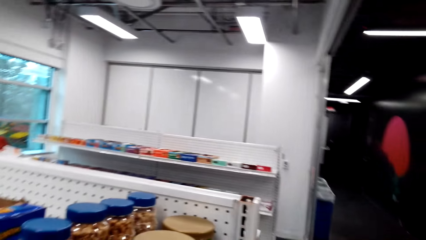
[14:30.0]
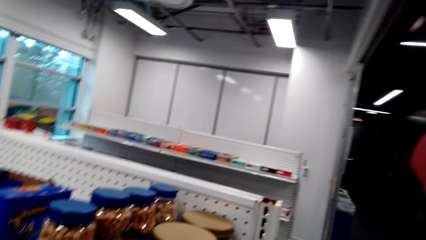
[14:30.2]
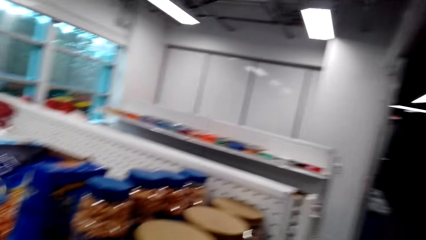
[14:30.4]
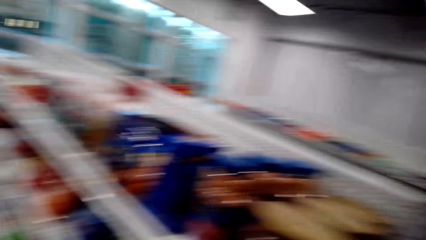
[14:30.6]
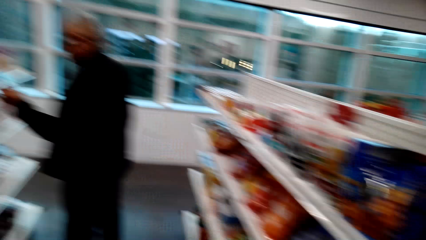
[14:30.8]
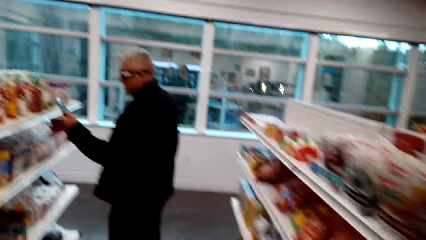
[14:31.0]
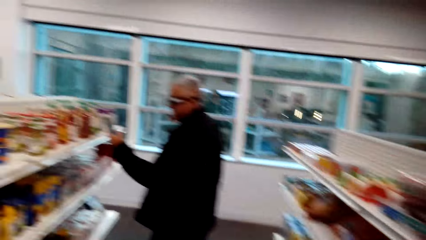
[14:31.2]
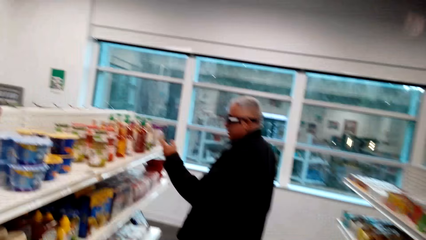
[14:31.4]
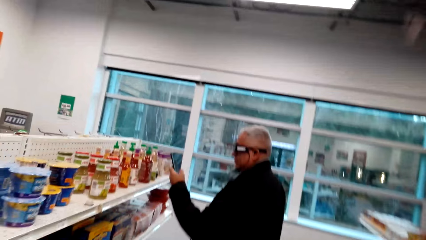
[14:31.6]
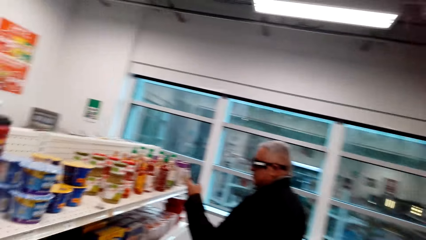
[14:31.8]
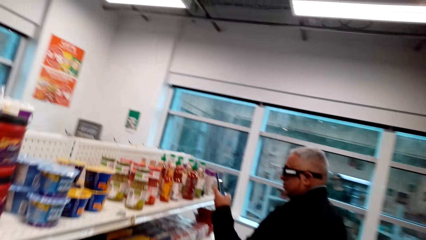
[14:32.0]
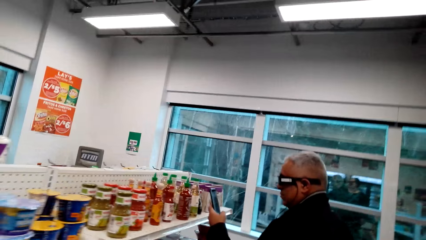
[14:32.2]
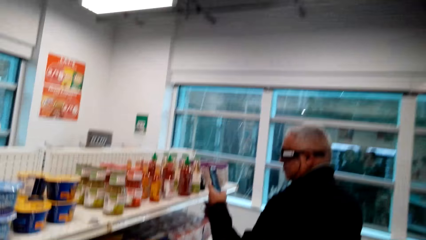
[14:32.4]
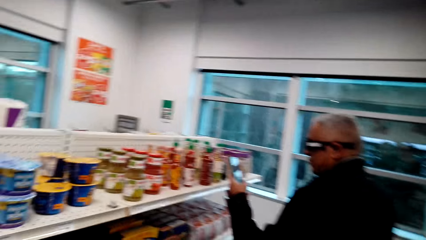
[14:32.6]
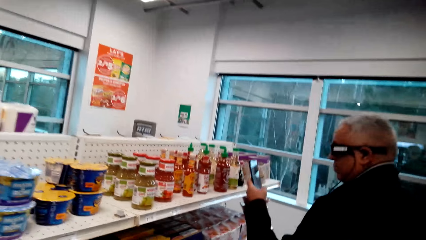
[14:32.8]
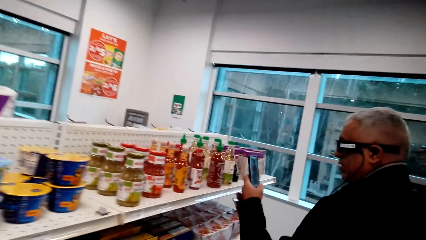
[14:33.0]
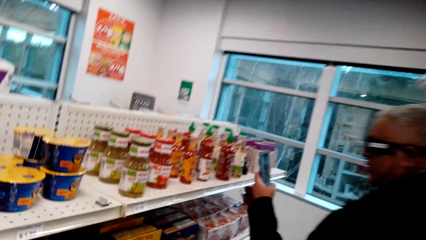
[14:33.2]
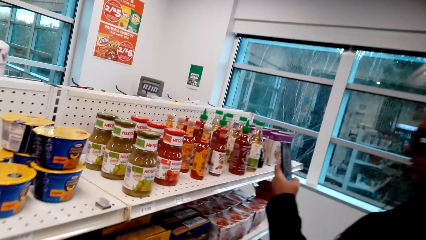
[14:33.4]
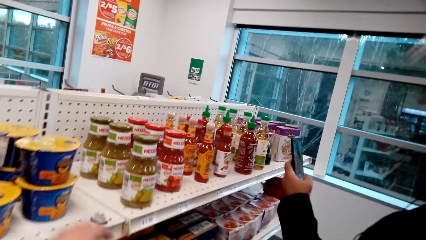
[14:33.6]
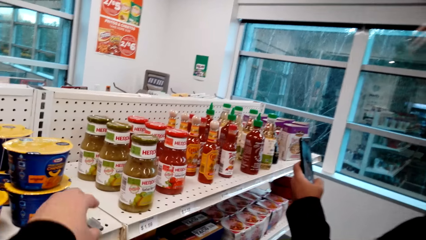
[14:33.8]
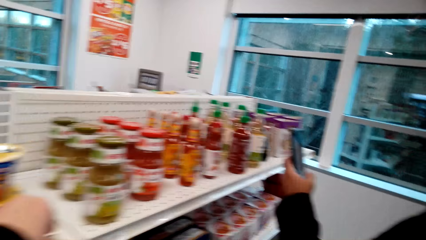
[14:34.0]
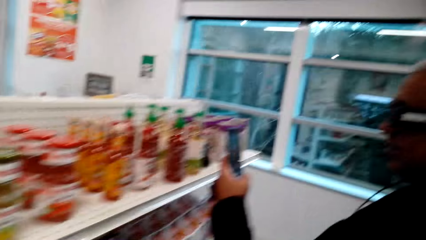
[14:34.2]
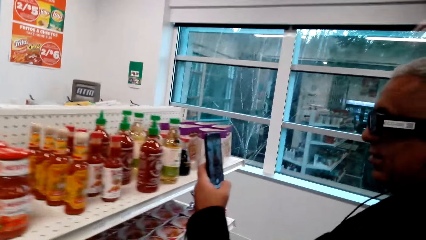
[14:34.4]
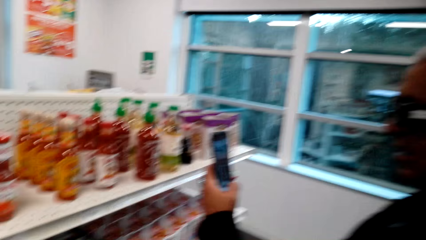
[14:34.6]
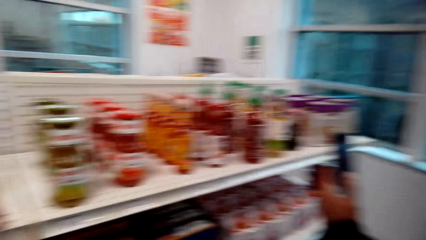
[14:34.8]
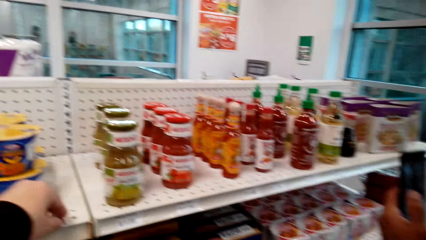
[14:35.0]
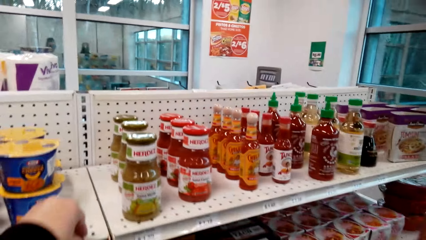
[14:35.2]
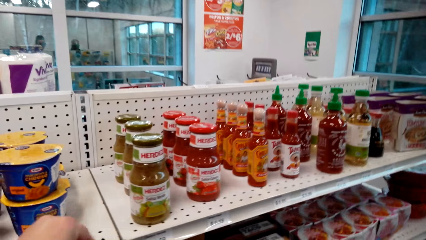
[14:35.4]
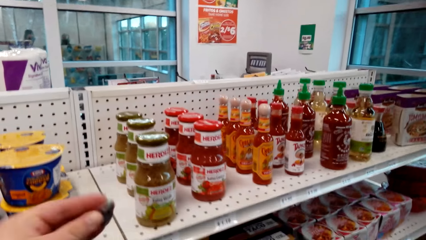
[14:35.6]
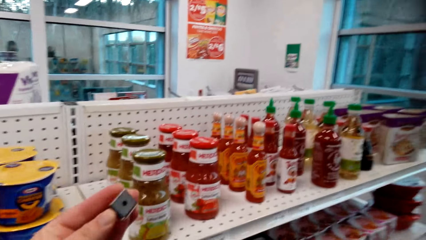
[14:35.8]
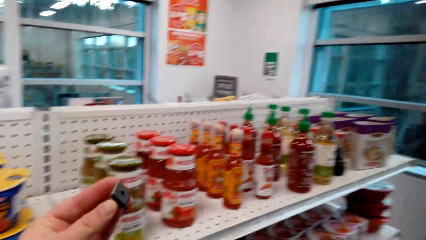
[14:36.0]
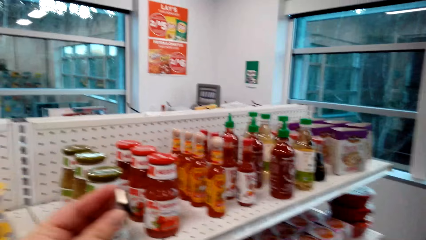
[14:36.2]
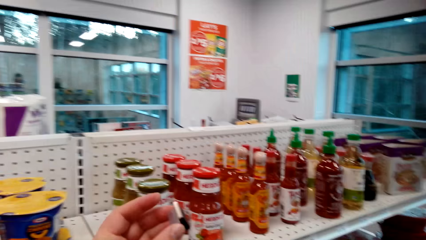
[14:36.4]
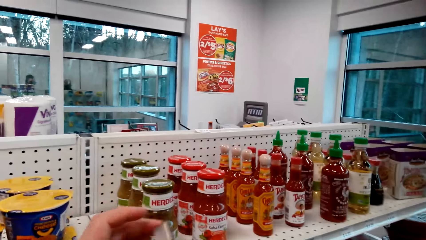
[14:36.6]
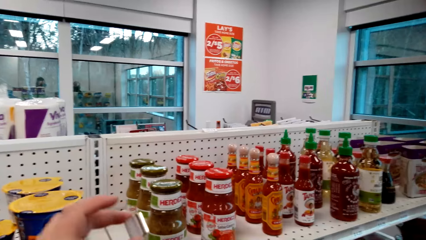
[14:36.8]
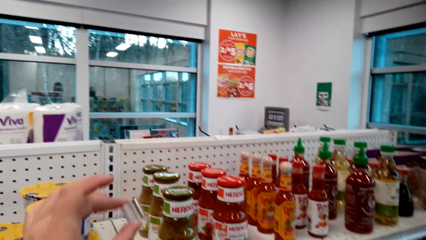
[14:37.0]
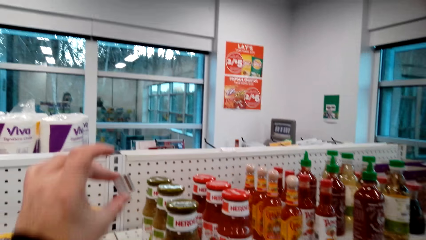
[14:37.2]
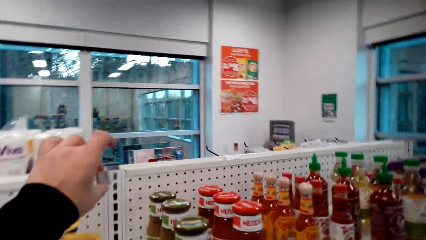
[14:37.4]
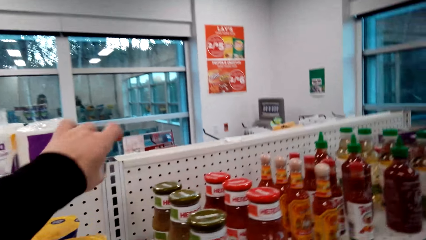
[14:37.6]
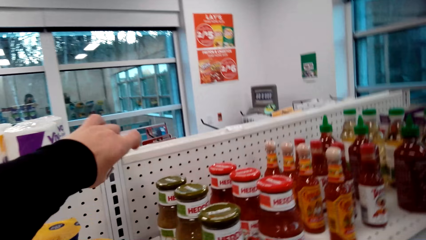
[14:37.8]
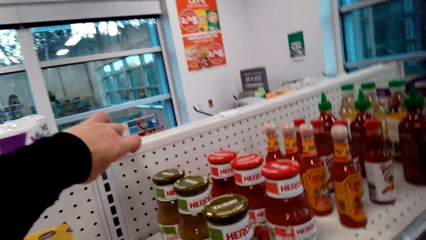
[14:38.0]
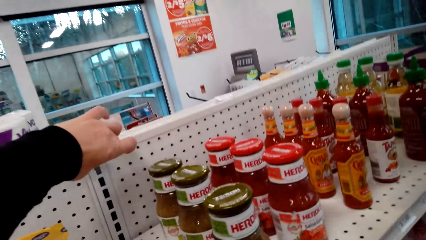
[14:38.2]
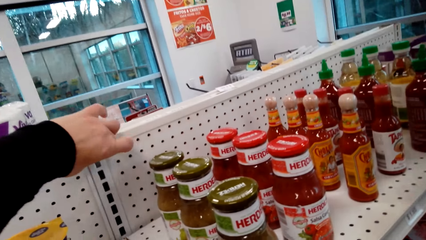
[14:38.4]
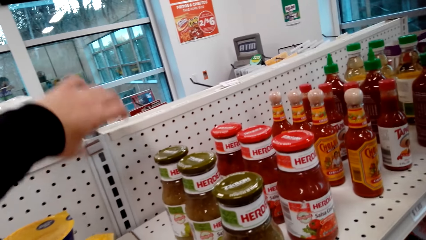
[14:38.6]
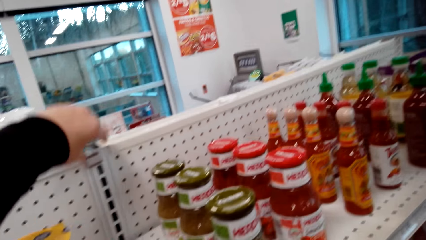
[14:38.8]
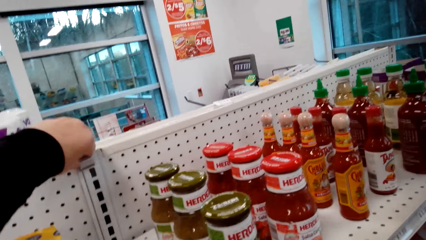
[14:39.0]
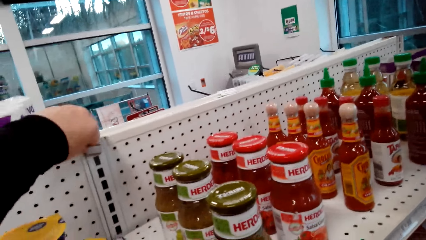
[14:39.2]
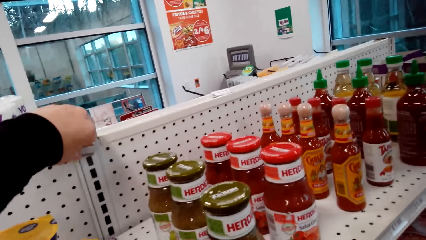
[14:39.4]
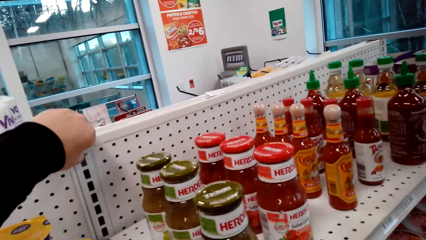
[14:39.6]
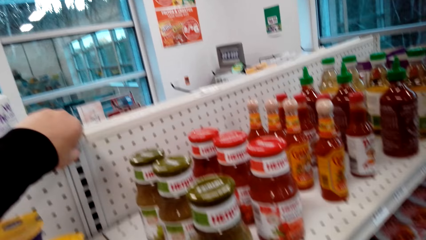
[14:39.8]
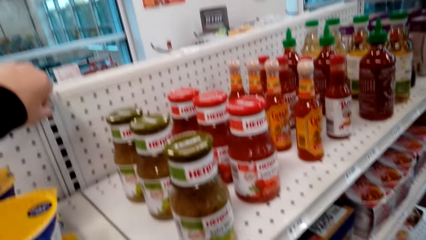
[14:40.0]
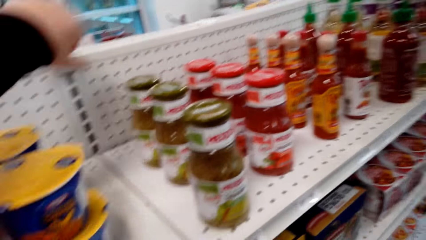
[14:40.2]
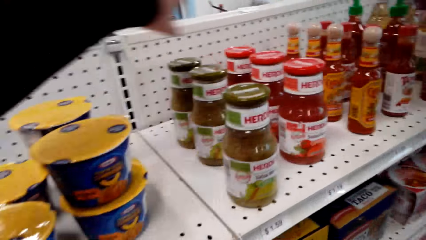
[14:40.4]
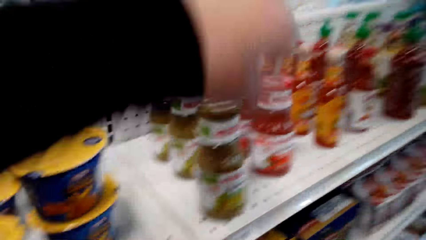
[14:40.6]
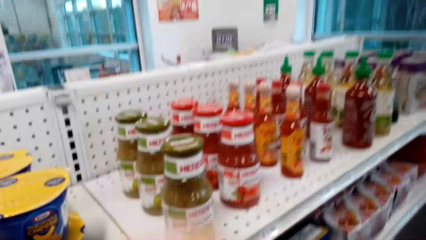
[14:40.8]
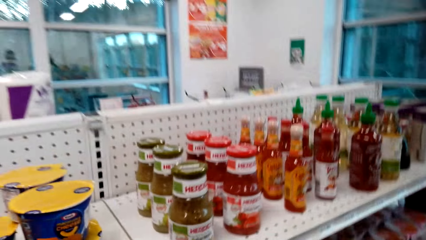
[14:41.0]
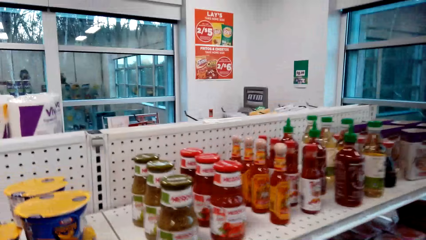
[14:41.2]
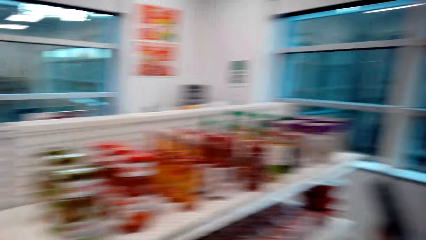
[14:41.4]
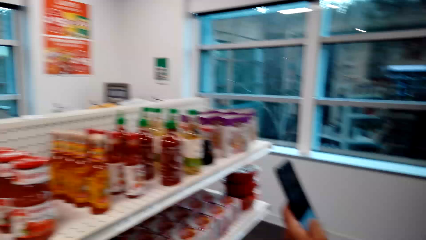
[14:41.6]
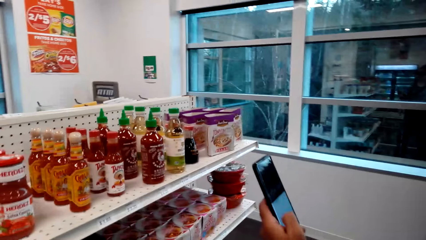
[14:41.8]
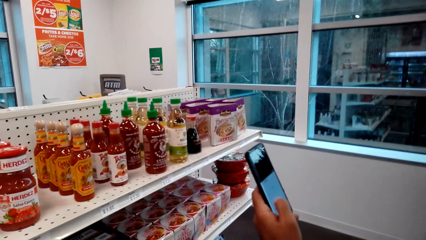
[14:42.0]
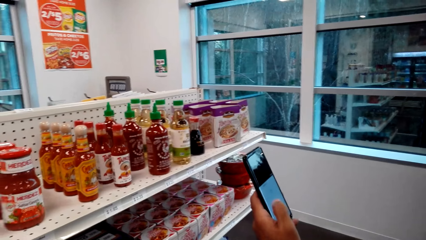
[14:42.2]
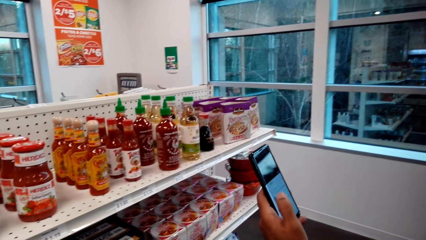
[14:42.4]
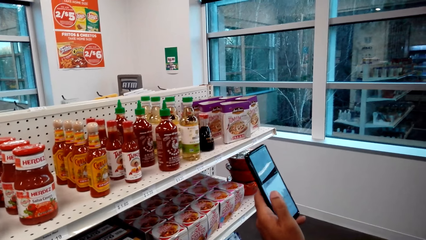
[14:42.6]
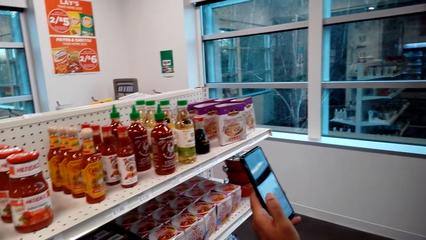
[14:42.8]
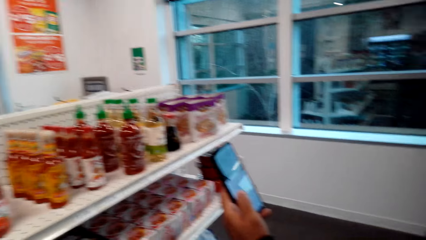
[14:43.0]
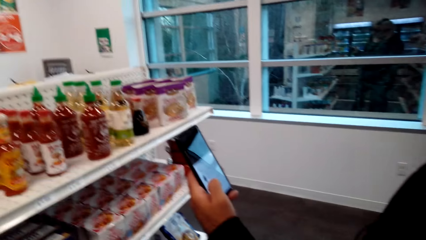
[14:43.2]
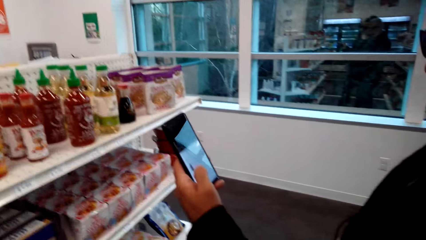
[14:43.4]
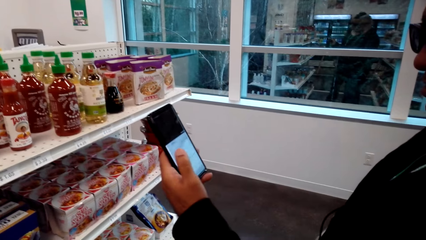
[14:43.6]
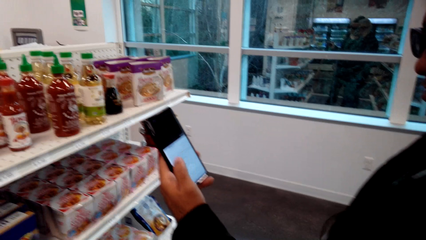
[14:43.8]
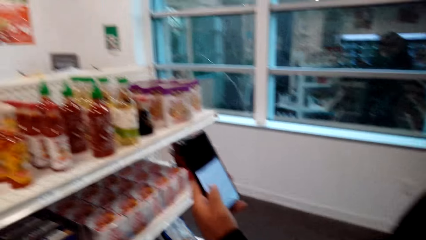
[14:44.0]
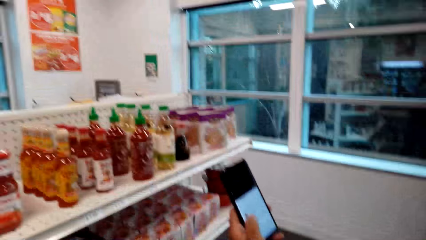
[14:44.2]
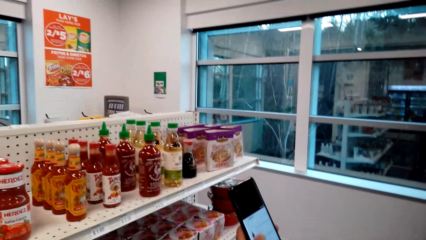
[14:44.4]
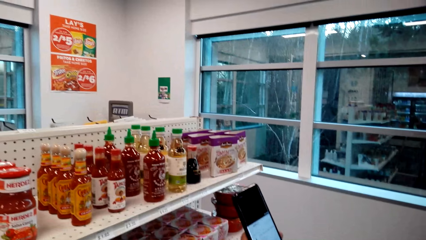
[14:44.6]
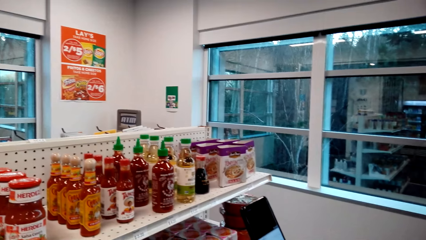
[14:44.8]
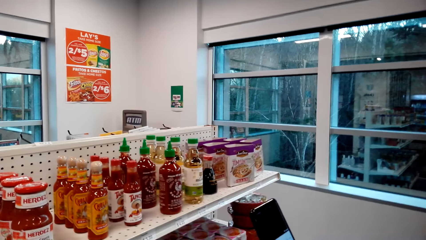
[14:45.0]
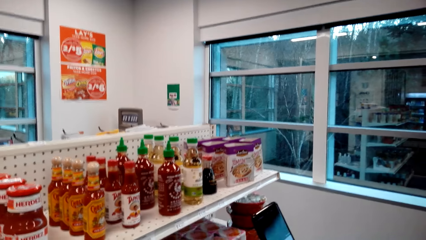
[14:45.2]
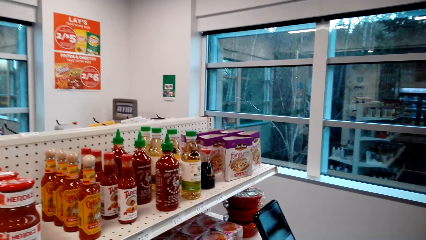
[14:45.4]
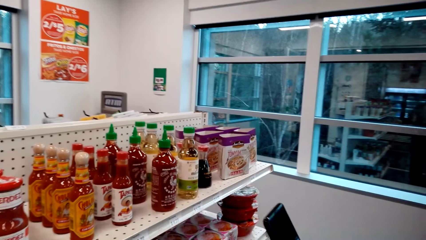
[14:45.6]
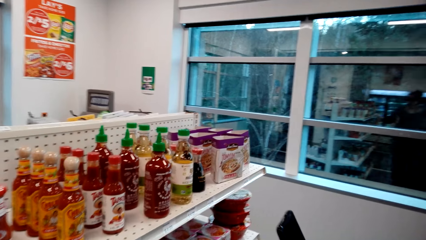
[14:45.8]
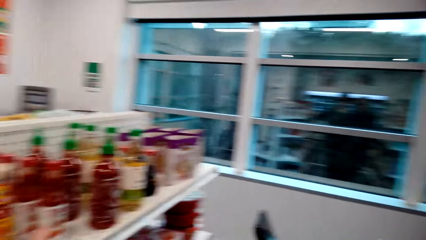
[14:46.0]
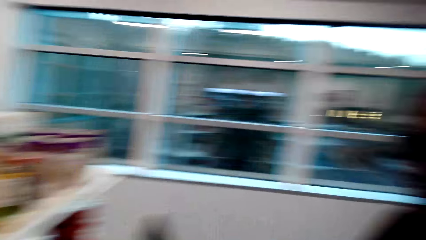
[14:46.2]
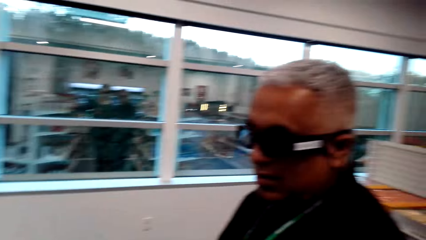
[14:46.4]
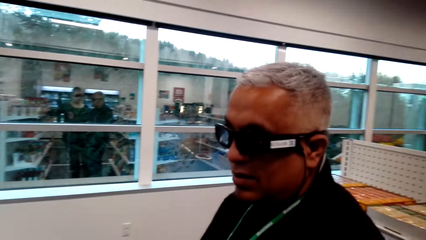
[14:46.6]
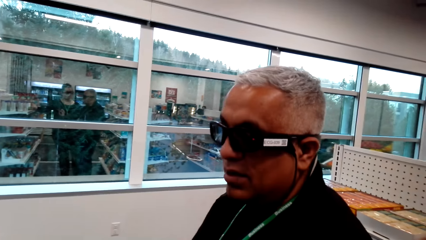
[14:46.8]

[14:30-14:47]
The camera wearer talks to a man and walks around the store. The man stands in the store. The man holds a phone in the store with the left hand. The camera wearer moves the left hand in the store. The man scrolls the phone in the store. The camera wearer picks up a magnet on the shelf with the left hand. They show the man the magnet. They put the magnet on the shelf. They adjust the magnet on the shelf and remove the magnet from the shelf. The man scrolls the phone in the store. The camera wearer talks to the man.
